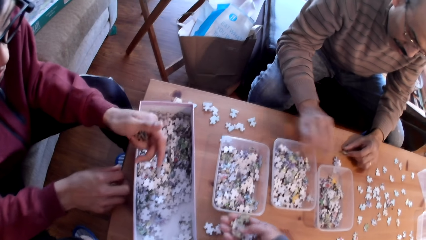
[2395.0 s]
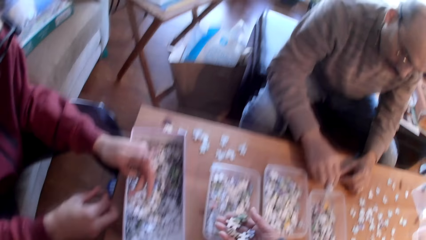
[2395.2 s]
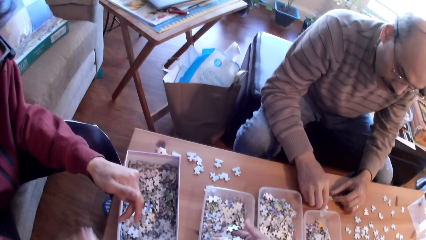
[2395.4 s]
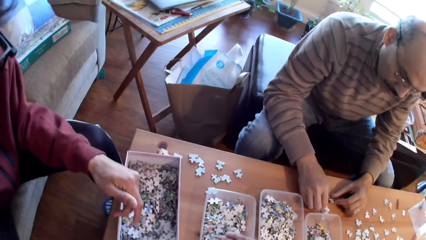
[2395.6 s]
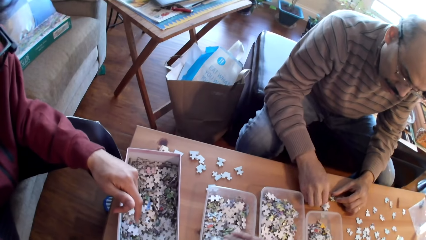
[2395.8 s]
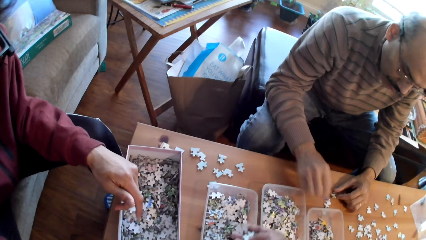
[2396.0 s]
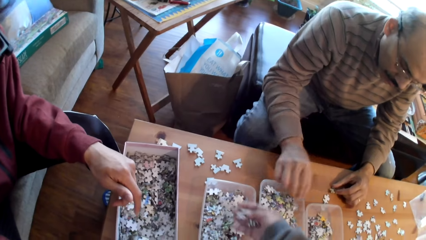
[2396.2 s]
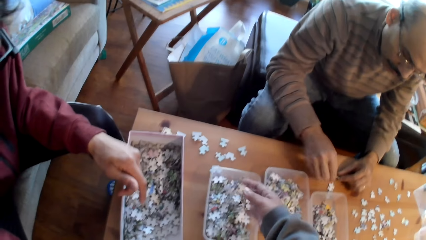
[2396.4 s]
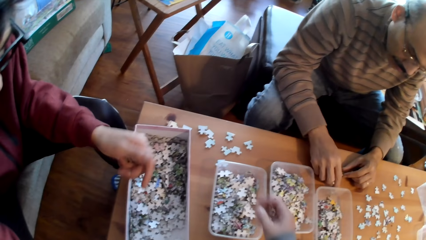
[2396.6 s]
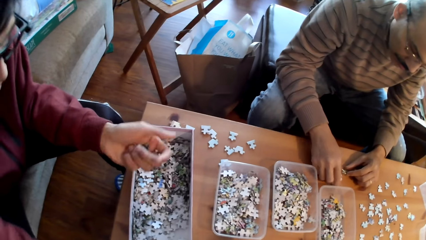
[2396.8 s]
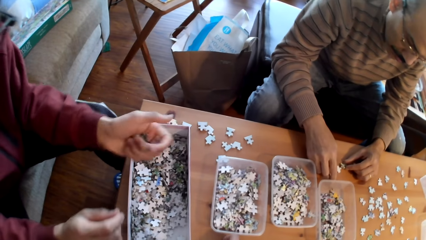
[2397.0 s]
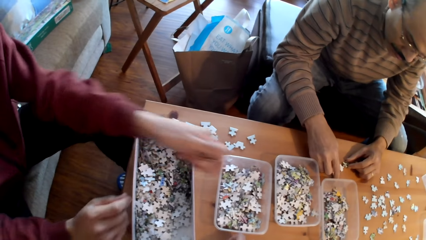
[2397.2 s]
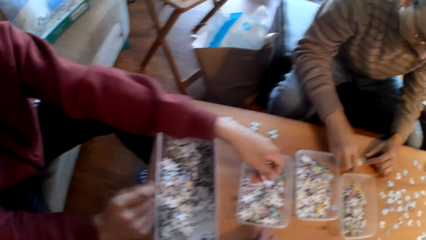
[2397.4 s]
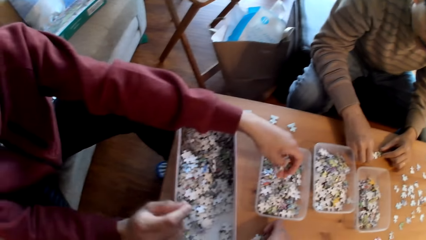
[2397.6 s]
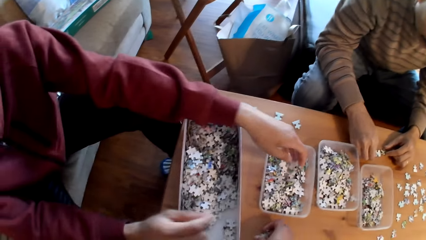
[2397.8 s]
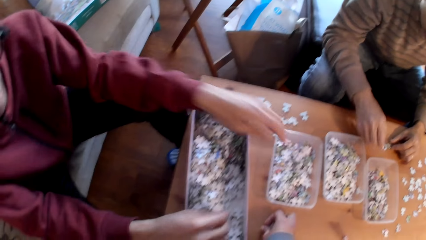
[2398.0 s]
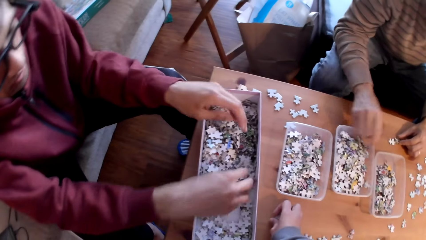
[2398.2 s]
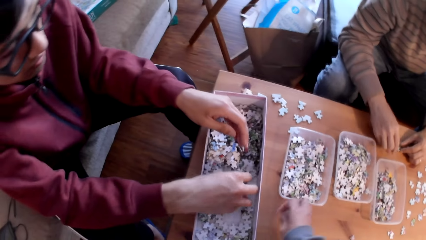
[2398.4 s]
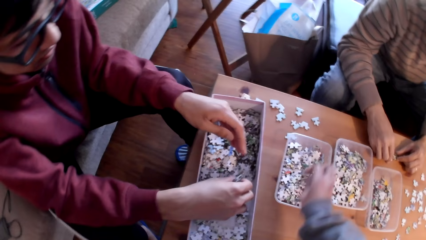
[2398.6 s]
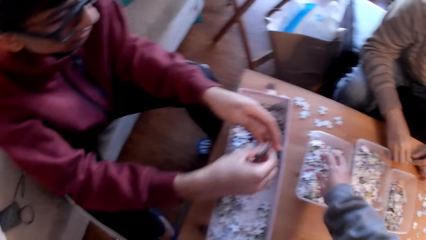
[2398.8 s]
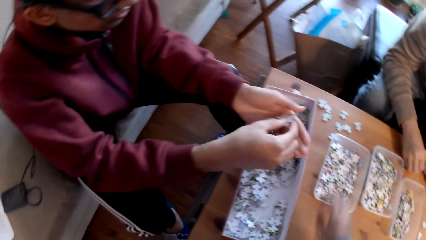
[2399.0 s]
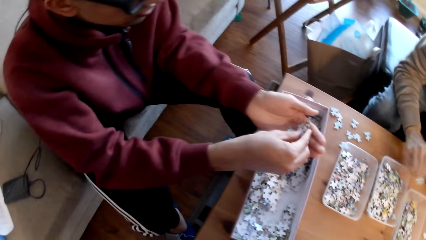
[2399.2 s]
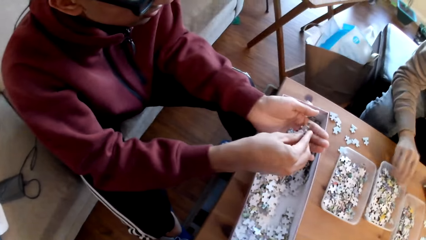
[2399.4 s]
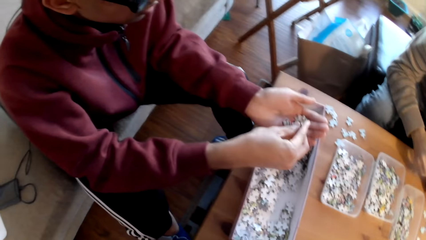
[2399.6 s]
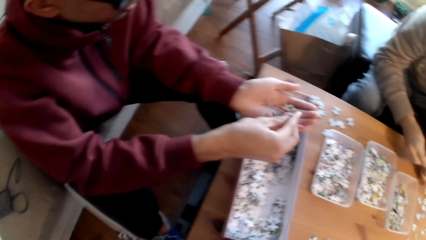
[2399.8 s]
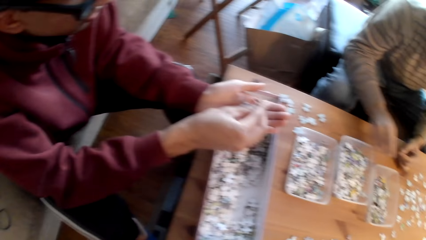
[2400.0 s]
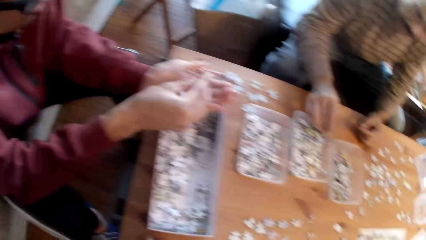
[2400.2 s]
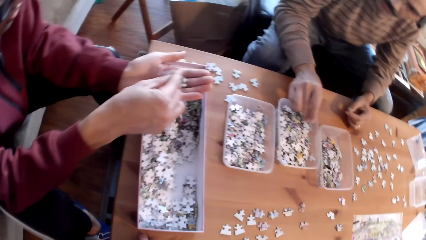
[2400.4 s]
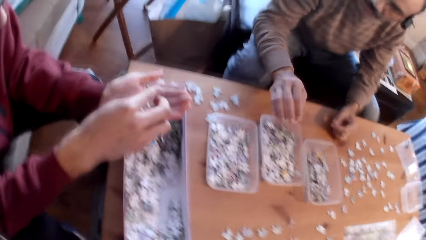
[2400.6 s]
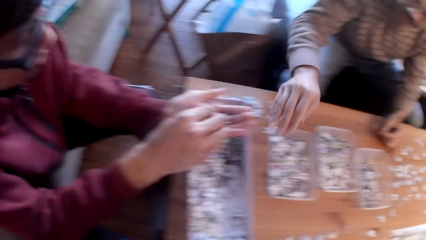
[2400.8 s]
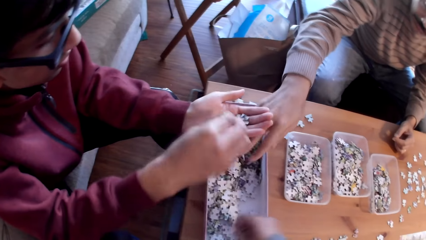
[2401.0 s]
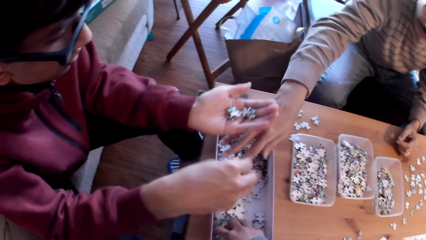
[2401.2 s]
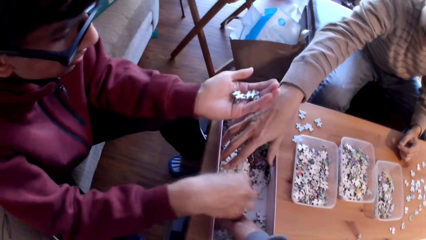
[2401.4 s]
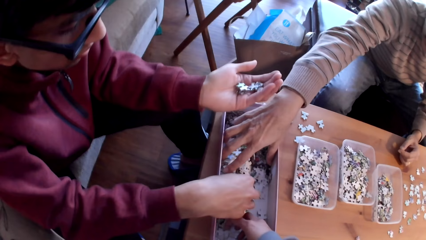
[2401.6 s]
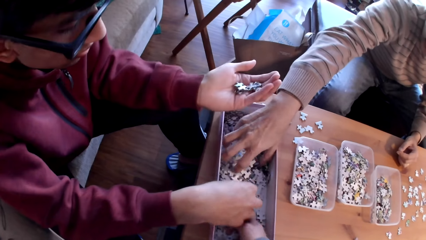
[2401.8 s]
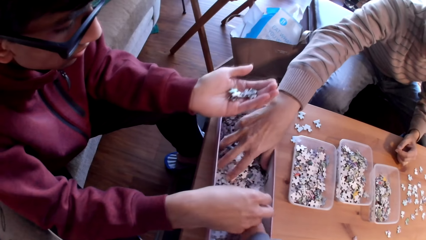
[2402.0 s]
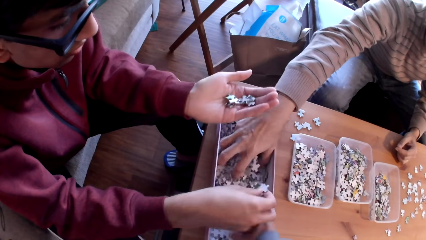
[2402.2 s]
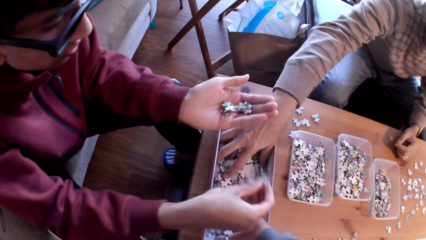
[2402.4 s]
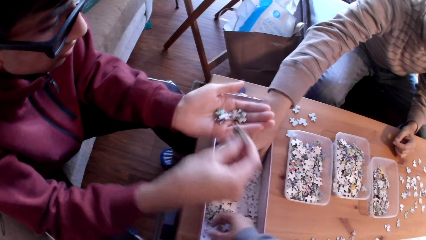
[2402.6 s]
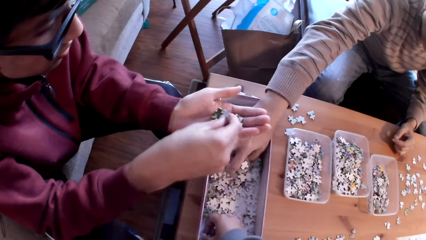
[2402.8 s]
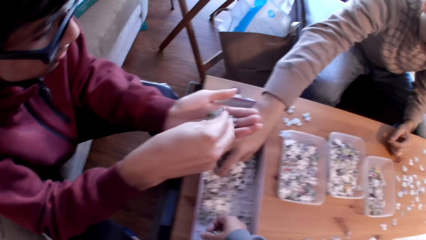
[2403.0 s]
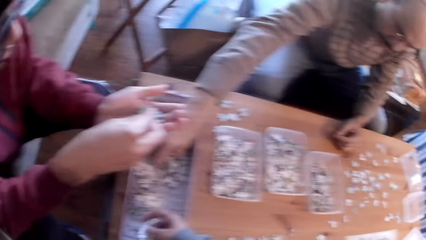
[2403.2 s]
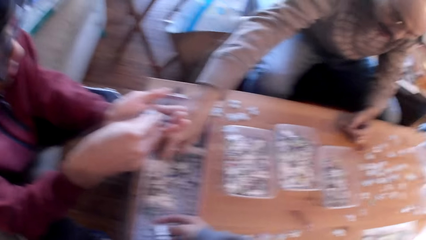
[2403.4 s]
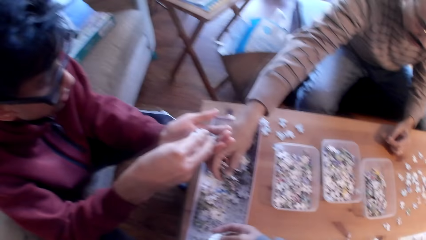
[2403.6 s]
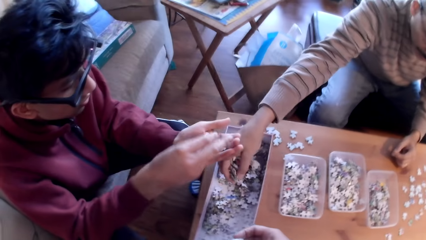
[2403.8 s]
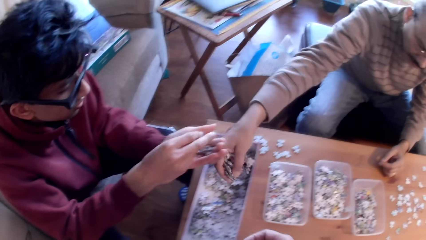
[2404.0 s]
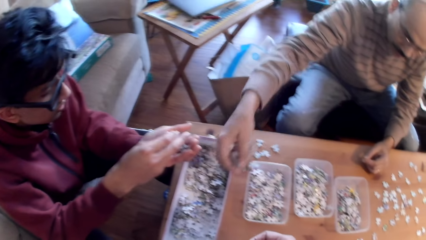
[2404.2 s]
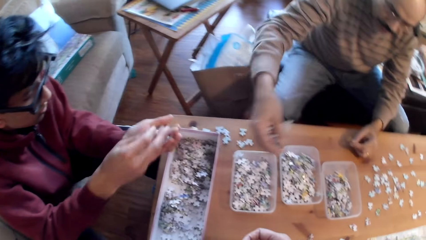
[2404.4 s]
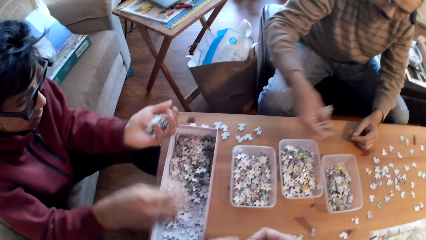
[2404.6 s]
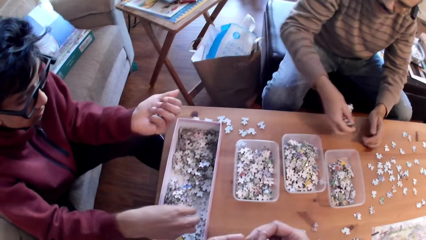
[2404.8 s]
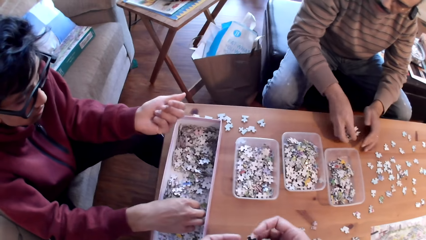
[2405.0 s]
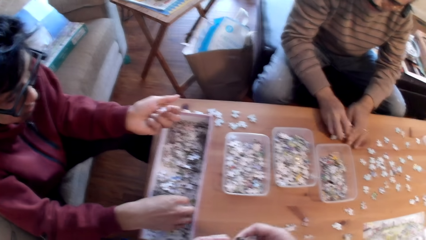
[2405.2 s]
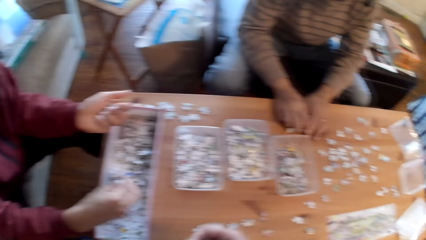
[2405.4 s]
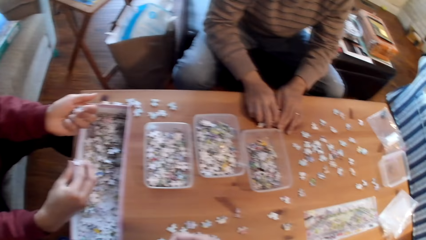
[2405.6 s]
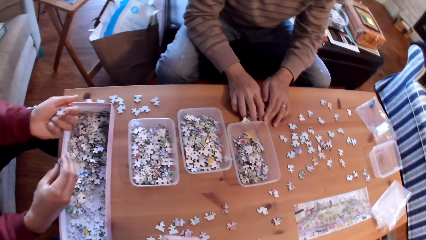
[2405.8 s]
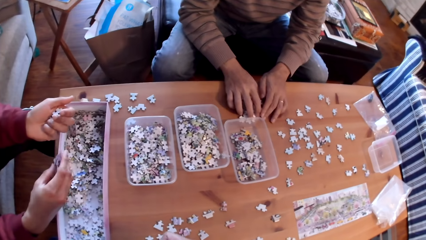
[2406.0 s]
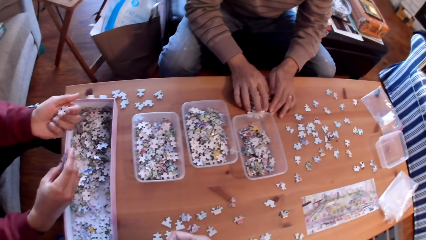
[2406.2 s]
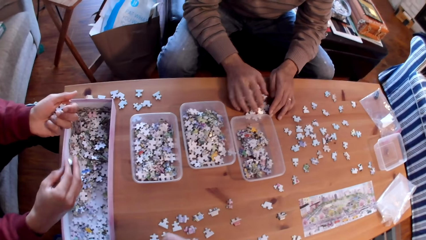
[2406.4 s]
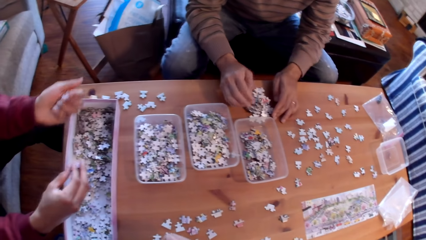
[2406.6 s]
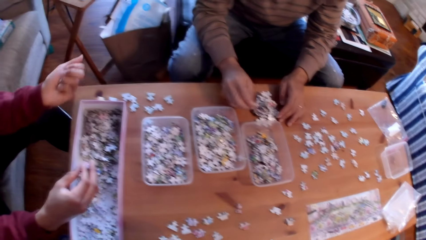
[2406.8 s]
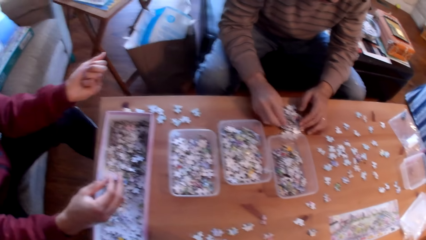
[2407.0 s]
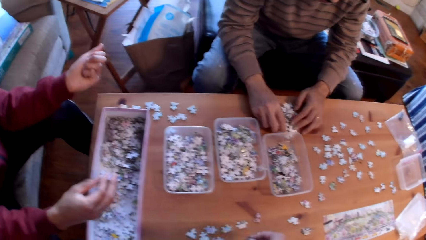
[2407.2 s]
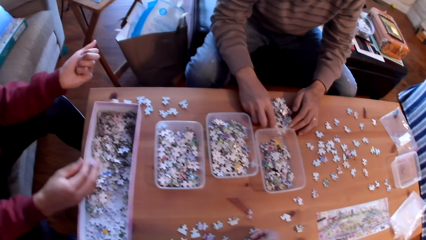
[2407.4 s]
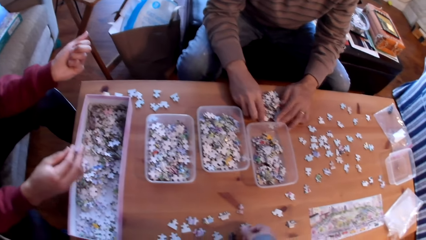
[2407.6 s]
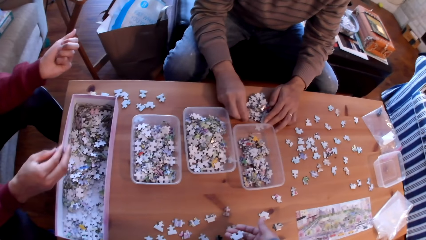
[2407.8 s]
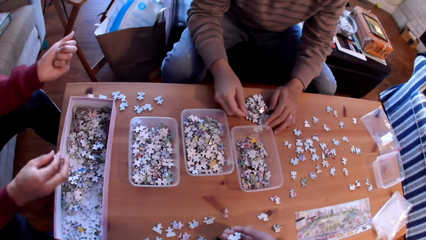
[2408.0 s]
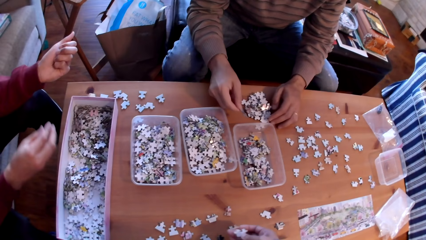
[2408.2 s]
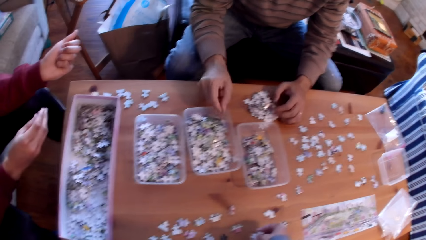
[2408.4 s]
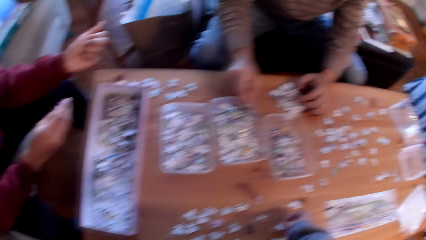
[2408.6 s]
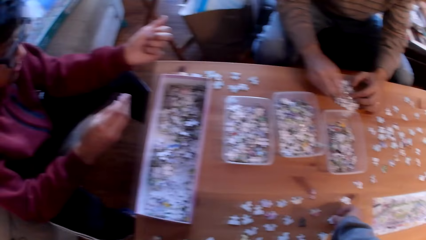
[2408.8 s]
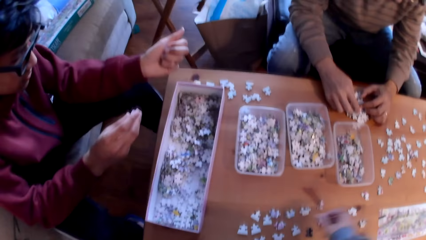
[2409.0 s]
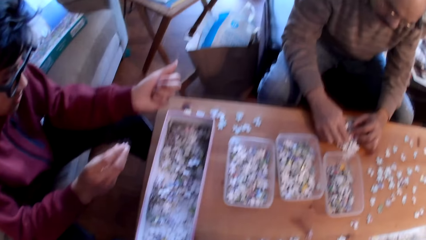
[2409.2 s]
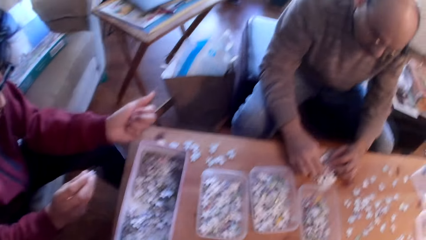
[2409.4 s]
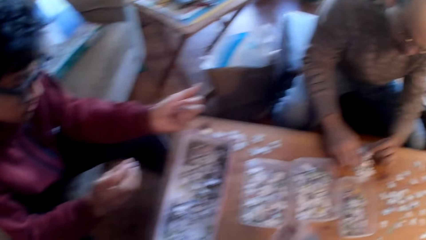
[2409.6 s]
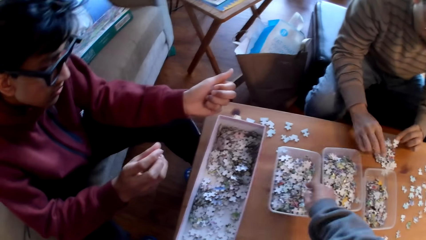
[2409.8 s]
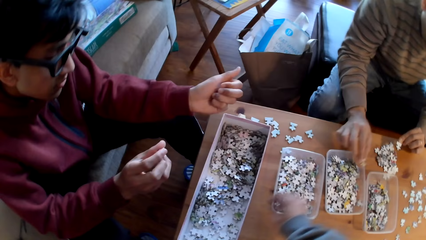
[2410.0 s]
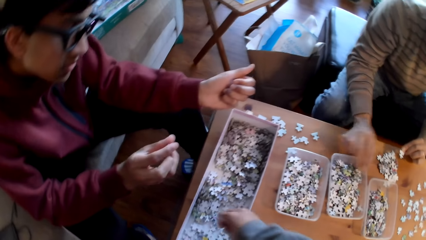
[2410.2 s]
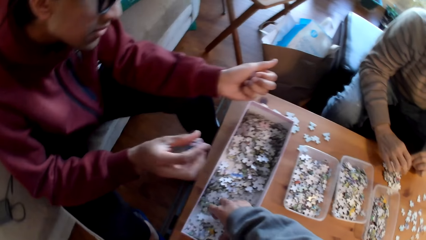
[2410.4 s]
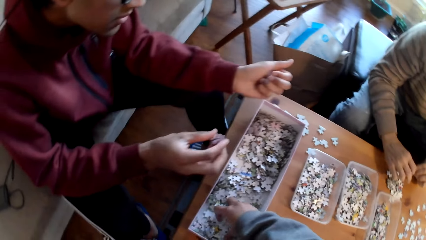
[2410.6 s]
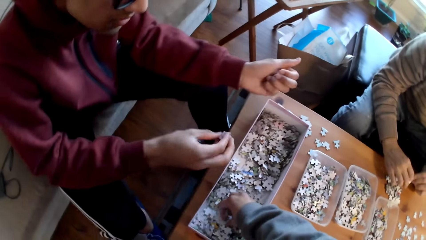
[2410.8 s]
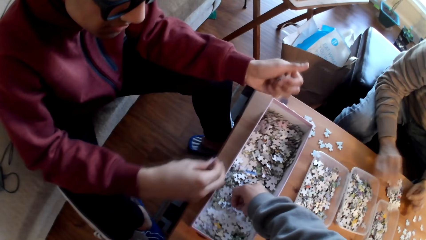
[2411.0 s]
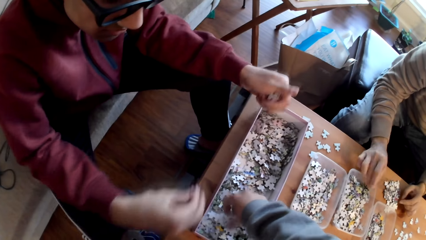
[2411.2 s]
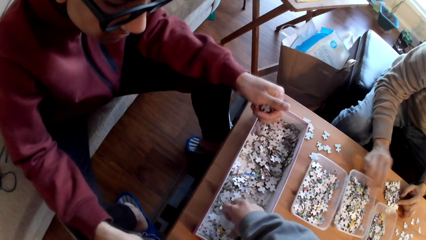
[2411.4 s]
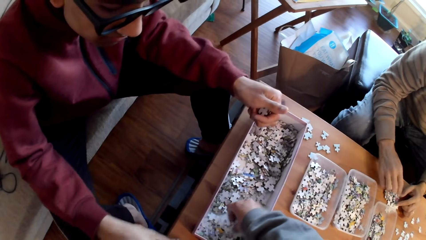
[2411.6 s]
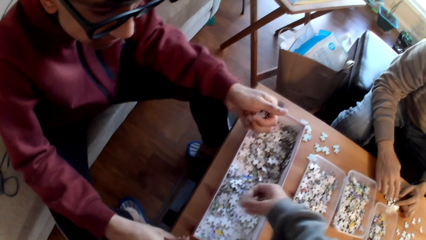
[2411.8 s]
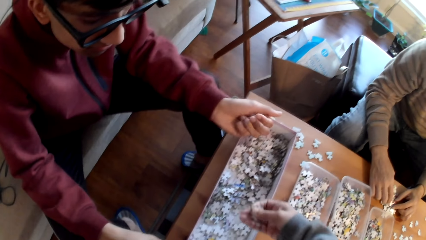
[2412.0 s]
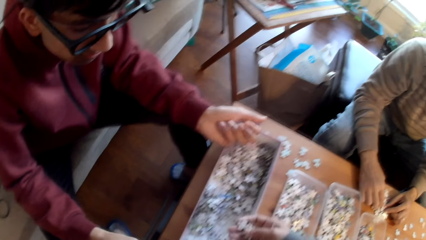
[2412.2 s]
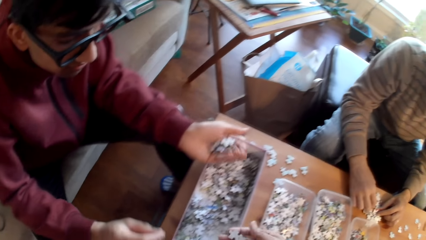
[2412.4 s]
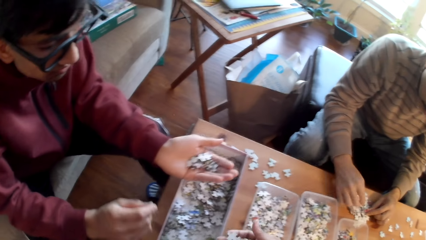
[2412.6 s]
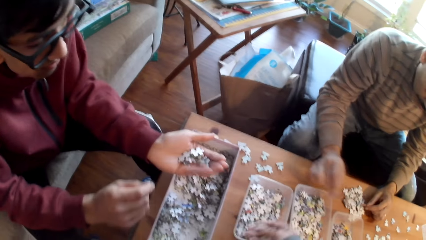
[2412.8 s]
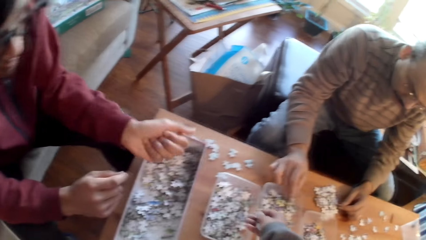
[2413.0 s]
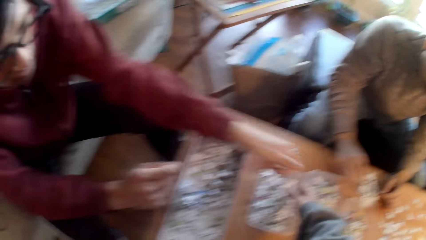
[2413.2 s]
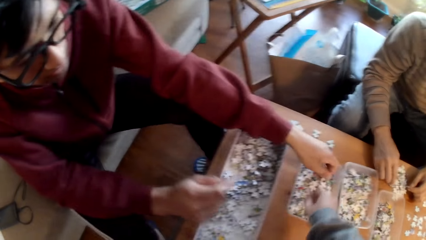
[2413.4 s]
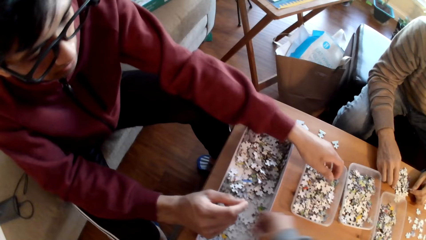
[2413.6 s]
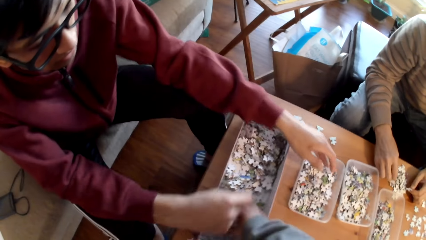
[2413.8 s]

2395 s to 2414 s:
The camera wearer sorts puzzle pieces on the table and puts cards in the tin. A man sorts puzzle pieces on the table. Another man sorts puzzle pieces on the table and sorts puzzle pieces. The first man sorts puzzle pieces. A third man picks the cards from the tin. The second man picks puzzle pieces from the box. The first man places puzzle pieces on the table. The second man sorts puzzle pieces. The camera wearer sorts puzzle pieces on the table. The third man puts cards in the tin.
